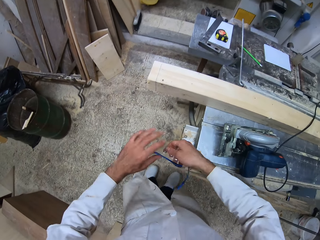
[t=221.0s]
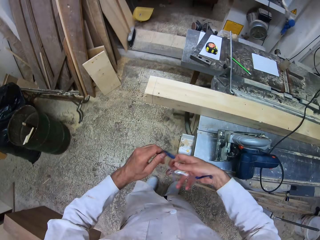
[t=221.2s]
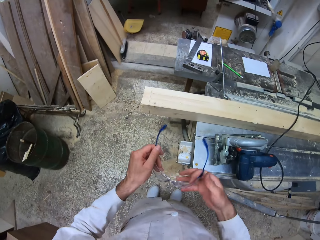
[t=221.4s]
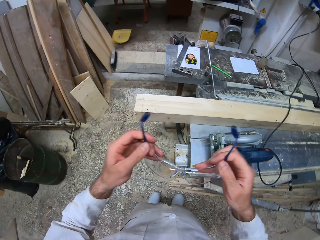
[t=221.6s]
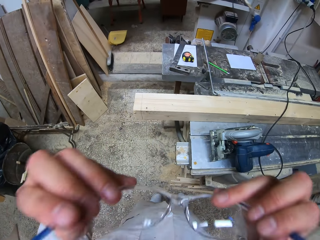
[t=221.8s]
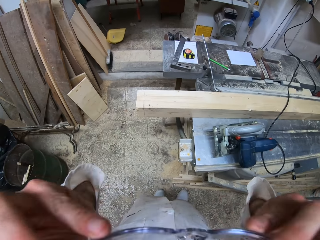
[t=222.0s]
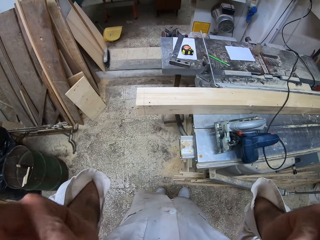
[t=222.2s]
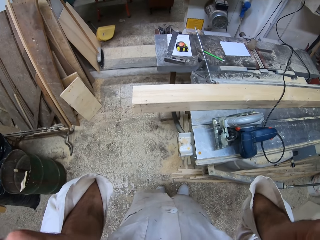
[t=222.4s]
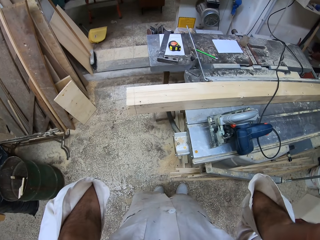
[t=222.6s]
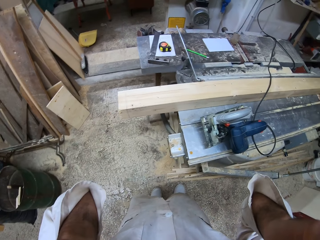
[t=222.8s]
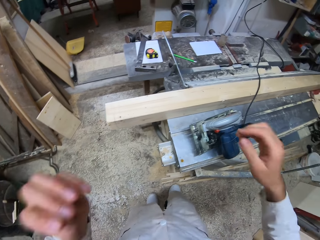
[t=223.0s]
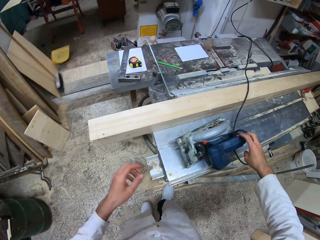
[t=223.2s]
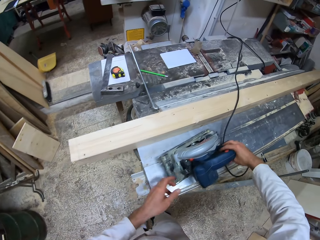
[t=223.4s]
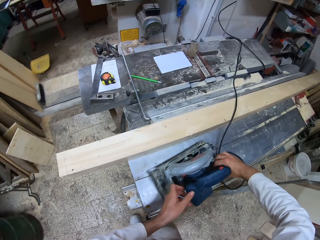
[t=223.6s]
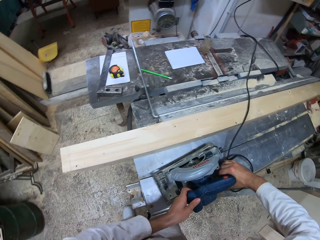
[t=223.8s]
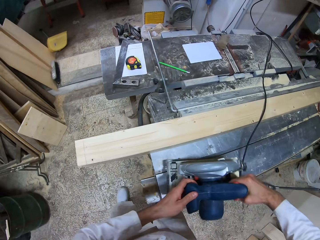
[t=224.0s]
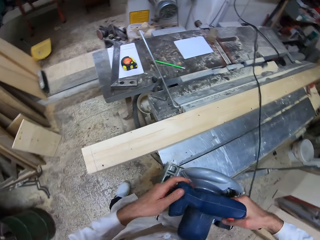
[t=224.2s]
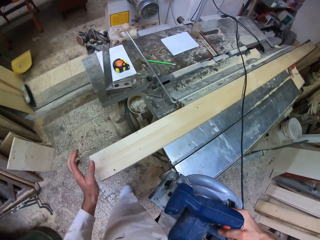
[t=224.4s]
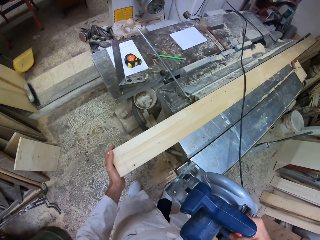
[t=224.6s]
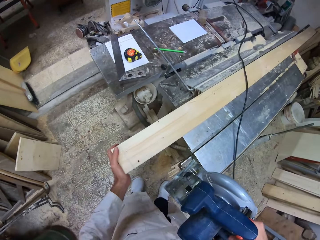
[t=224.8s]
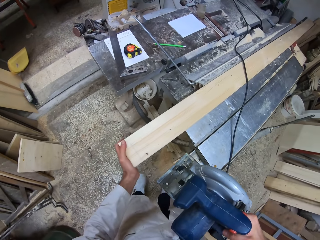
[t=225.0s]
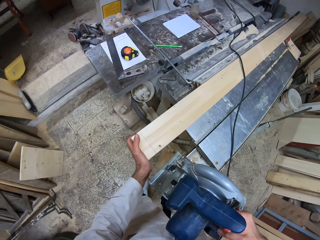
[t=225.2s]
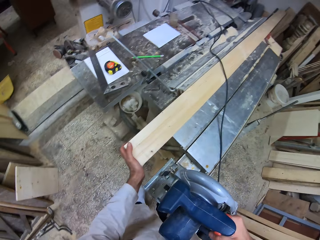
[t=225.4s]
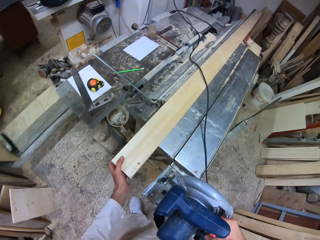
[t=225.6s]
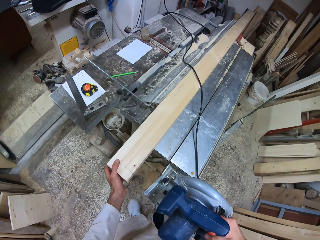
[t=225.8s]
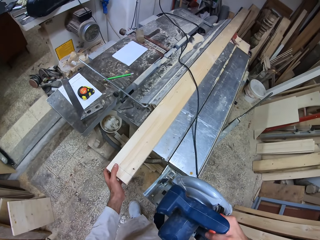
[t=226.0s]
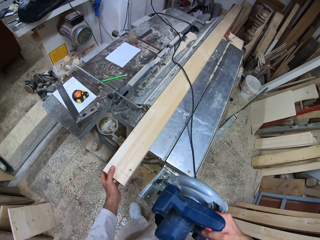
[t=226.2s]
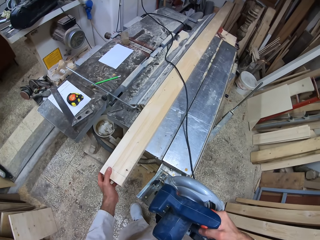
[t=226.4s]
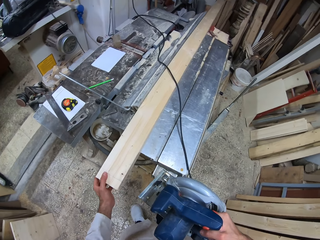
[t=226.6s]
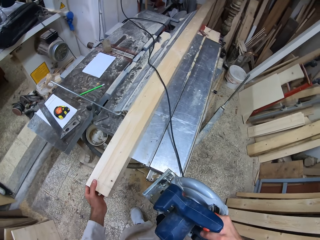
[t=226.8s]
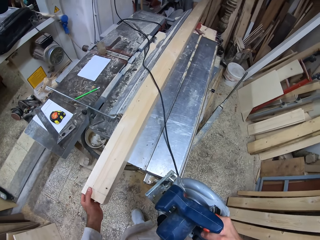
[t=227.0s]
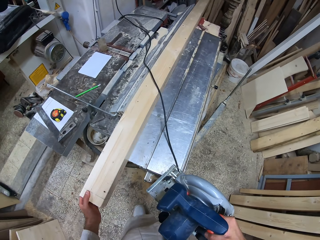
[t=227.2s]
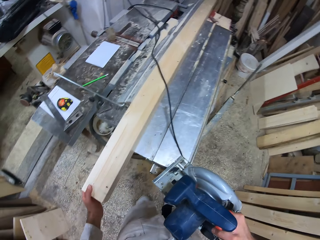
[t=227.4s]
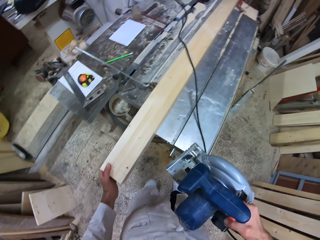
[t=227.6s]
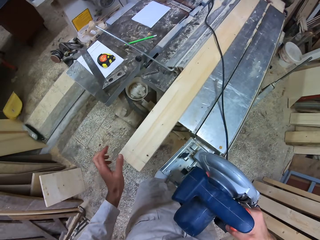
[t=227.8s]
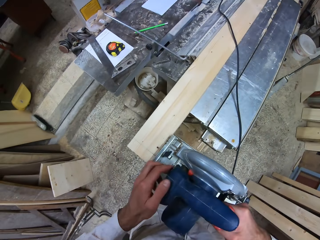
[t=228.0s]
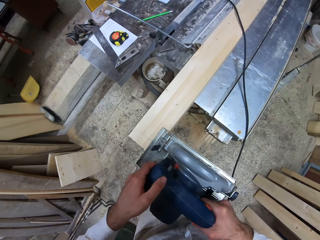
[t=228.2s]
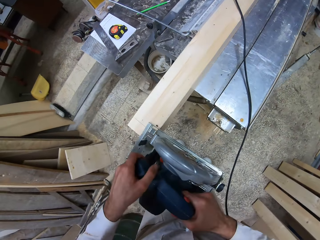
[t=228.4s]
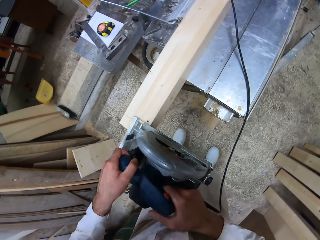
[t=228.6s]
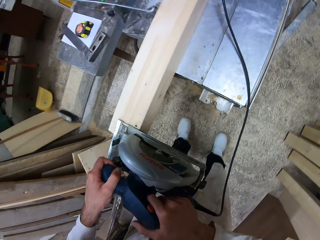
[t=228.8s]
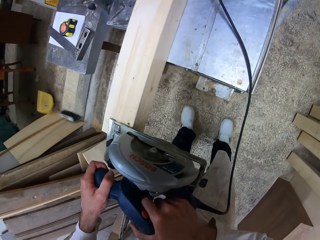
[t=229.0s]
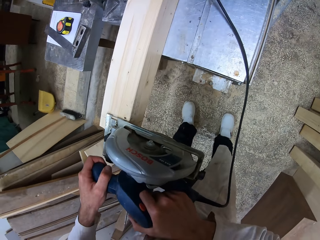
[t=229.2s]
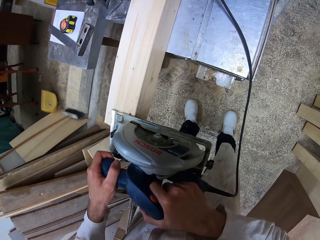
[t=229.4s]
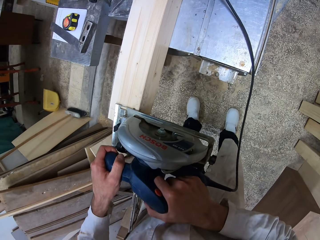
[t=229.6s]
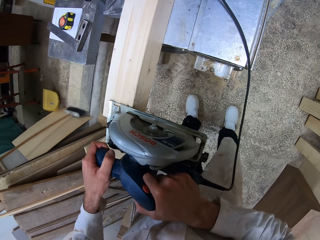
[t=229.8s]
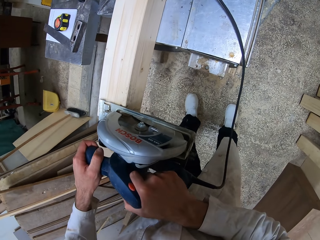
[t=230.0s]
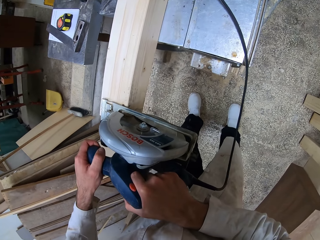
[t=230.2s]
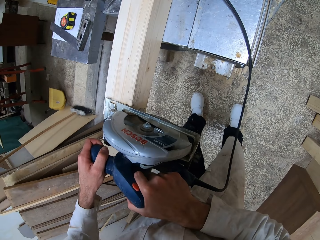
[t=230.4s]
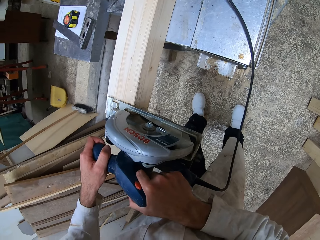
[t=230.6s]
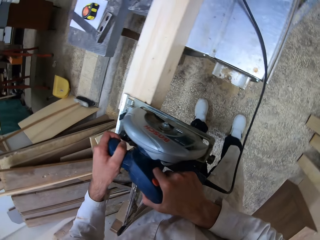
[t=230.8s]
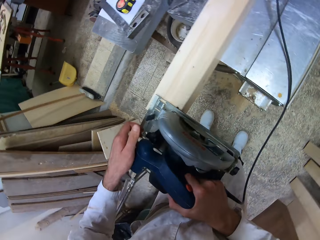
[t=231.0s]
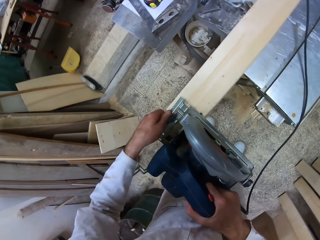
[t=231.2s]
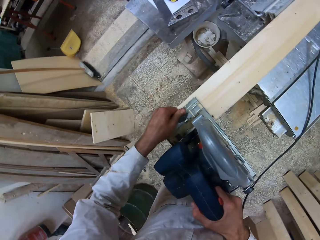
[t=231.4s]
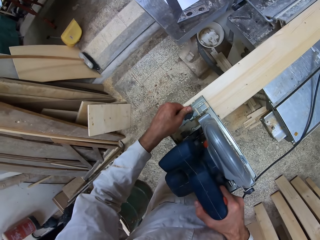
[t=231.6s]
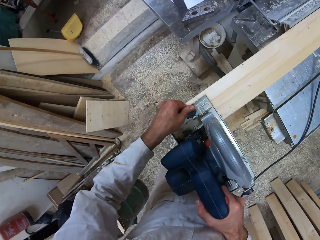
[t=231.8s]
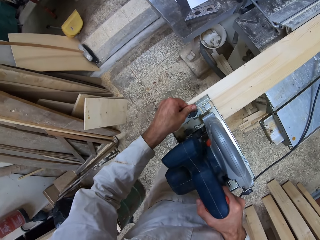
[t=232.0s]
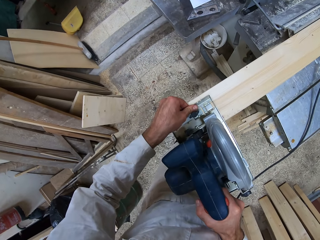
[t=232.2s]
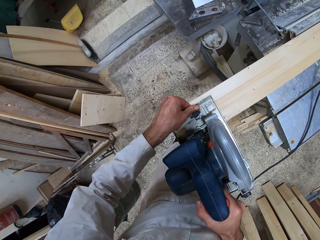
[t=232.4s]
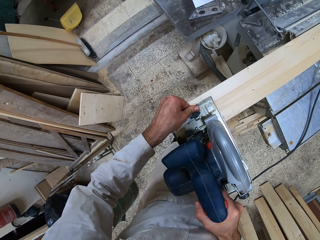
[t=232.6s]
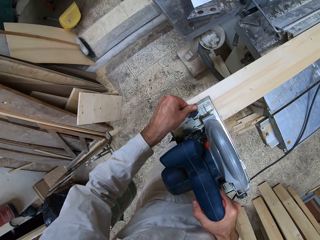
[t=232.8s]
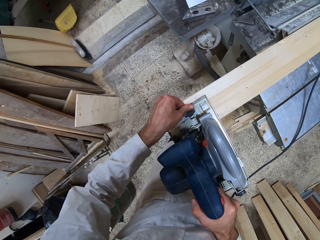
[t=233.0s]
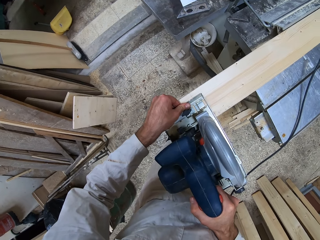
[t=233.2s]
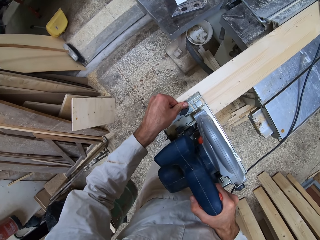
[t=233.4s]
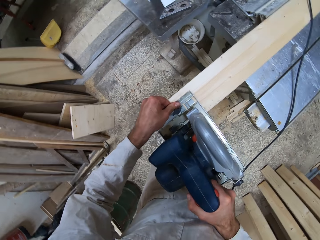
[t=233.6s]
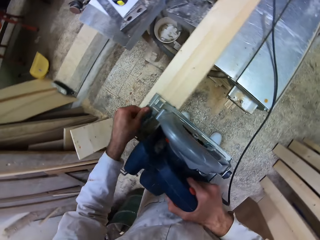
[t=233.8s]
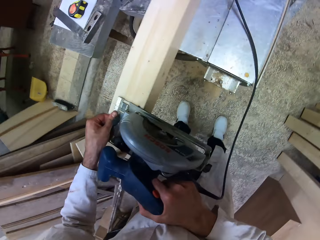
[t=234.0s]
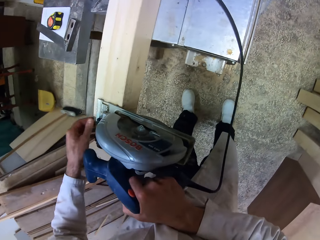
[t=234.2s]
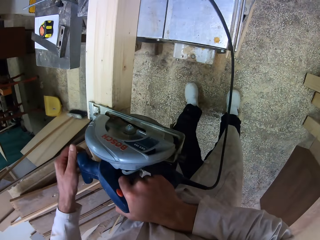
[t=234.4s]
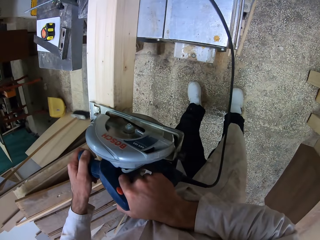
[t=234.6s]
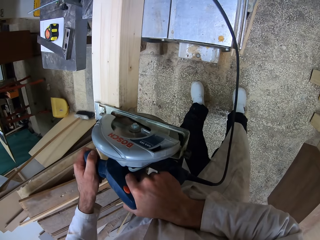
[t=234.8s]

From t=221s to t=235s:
The camera wearer puts on the safety glasses. He picks up the sawing machine or electric wood cutter from the metal workbench with his right hand. He adjusts the wood on the metal workbench with his left hand. He cuts the wood with the sawing machine.

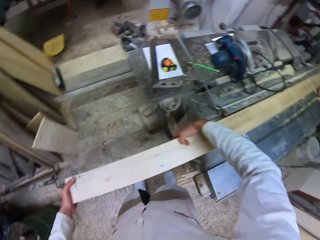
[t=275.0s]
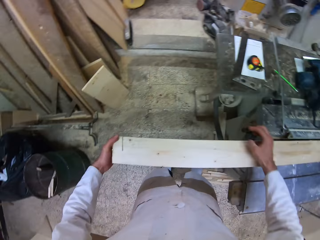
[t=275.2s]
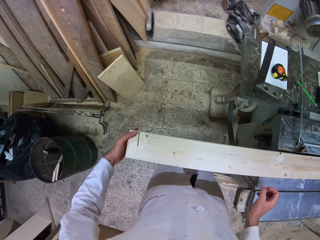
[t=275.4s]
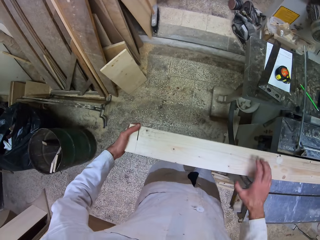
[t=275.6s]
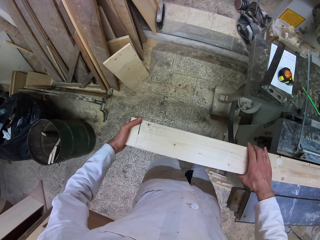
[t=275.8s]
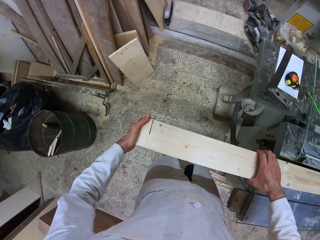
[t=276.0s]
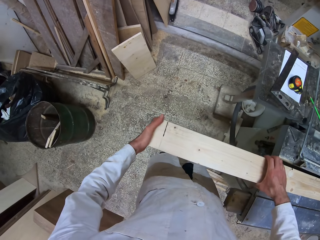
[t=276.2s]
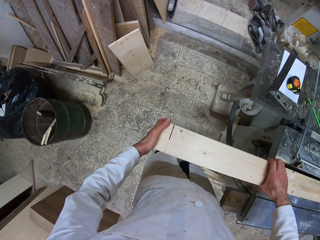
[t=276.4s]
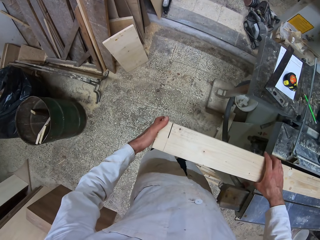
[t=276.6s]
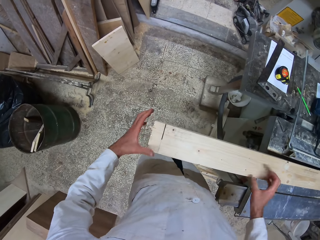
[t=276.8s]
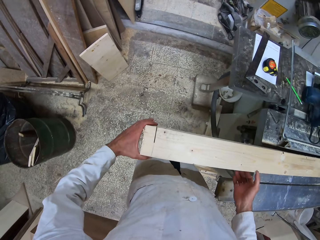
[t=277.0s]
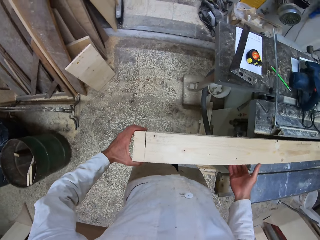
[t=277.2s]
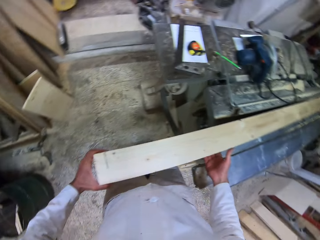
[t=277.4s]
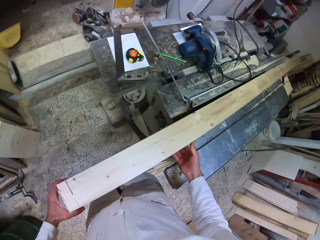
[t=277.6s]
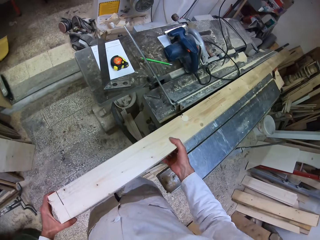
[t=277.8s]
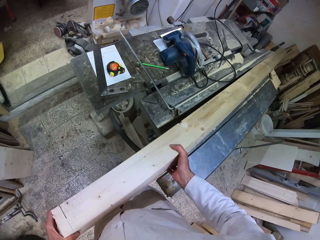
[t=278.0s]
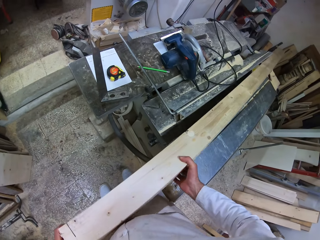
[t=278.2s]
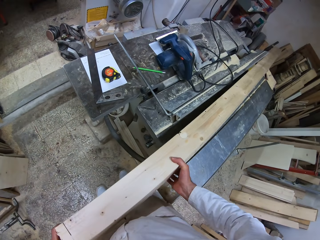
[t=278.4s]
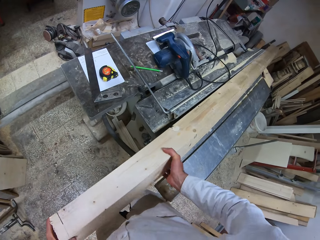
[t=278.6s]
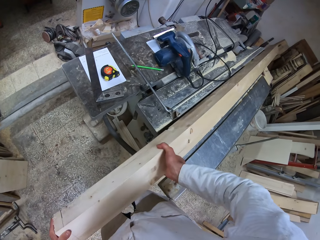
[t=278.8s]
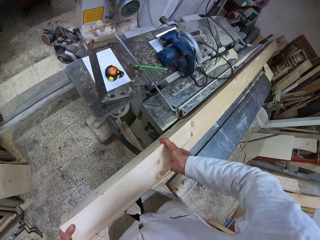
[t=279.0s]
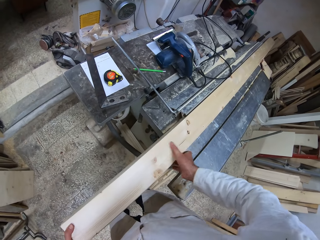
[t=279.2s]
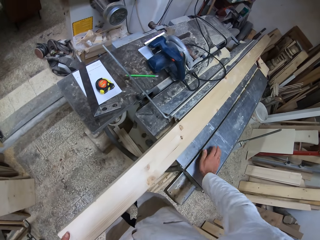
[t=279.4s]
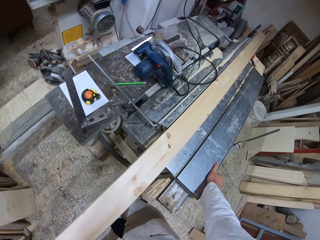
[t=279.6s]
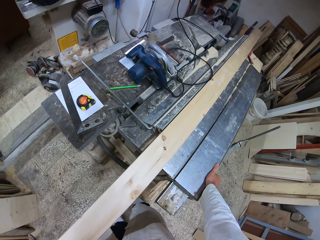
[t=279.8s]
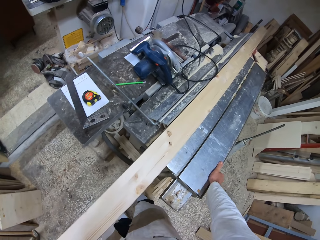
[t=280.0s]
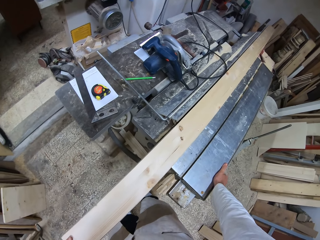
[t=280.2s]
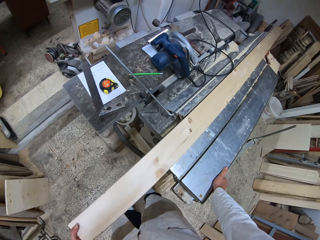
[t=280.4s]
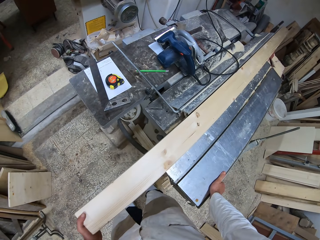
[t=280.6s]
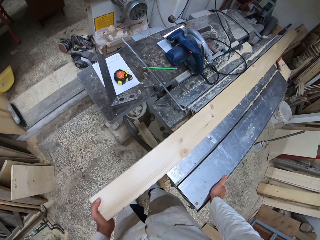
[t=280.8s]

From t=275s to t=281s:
The camera wearer pushes the wood on the bench. He turns the wood on the bench. He adjusts the metal workbench with his right hand. He moves the wood on the metal workbench with his left hand.

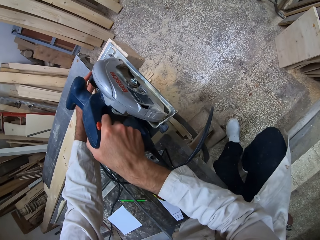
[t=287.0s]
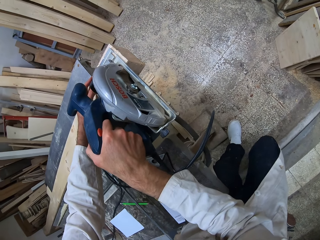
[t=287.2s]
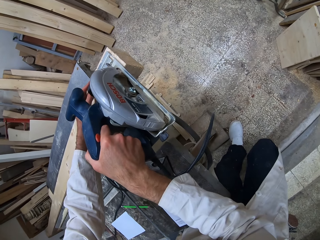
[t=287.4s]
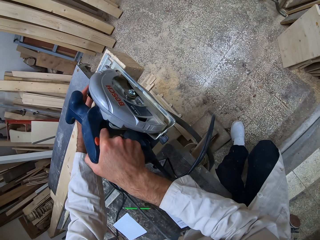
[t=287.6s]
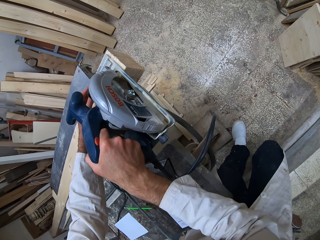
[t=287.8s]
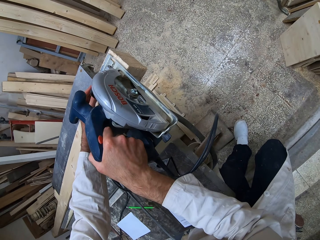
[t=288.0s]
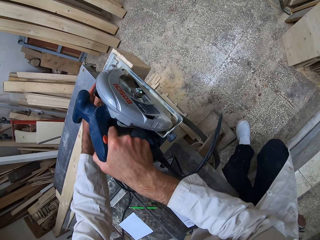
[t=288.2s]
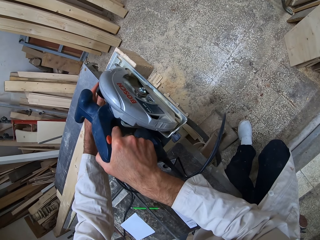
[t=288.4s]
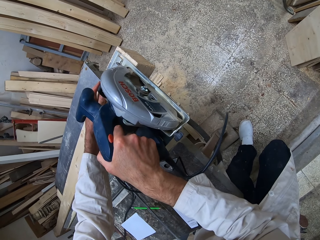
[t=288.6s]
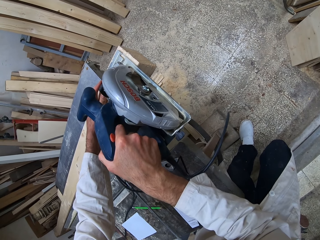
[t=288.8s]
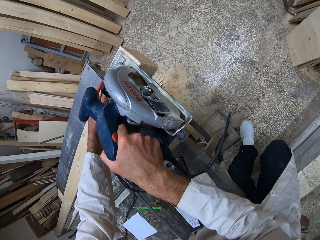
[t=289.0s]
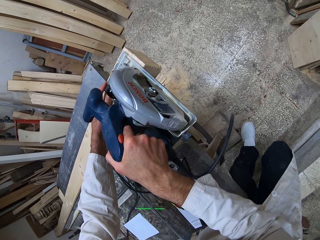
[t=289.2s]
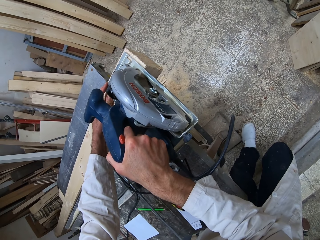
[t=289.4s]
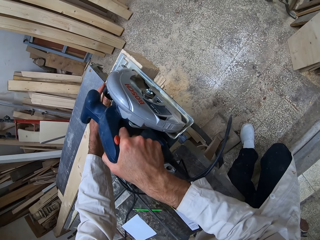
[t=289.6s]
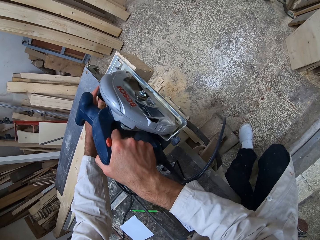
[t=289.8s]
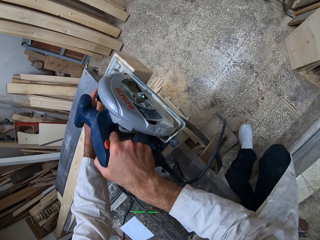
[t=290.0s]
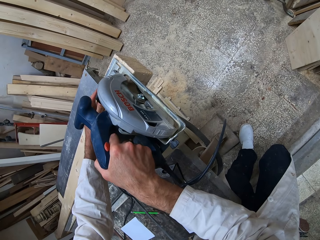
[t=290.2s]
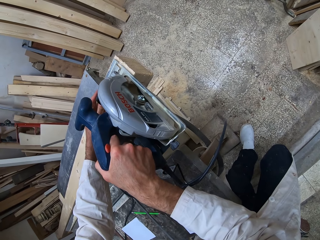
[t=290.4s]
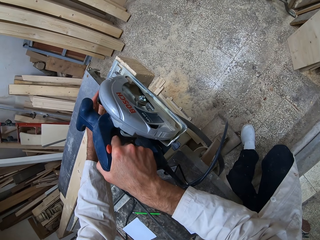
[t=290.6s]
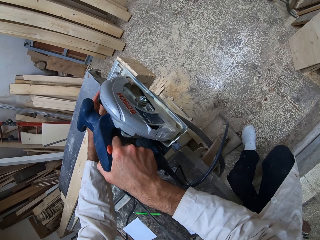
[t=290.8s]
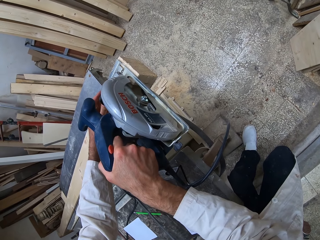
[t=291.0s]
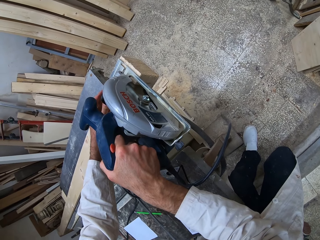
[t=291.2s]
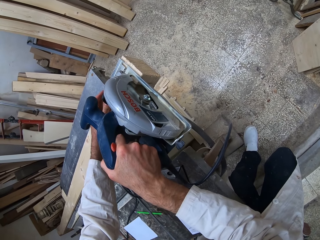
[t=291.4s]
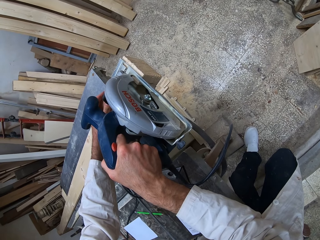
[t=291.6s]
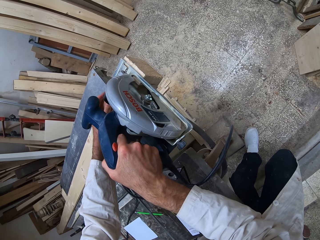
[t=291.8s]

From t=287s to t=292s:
The camera wearer cuts the wood with the sawing machine.
